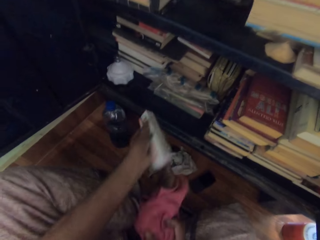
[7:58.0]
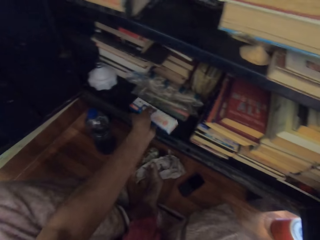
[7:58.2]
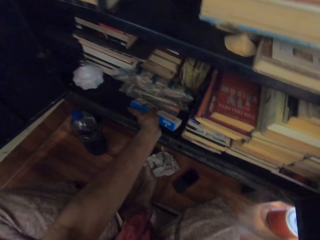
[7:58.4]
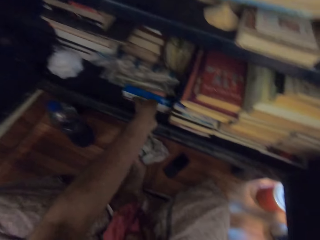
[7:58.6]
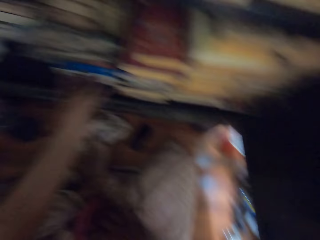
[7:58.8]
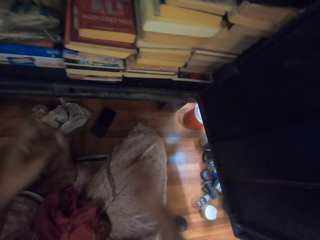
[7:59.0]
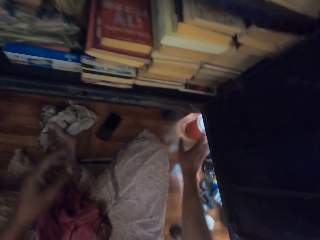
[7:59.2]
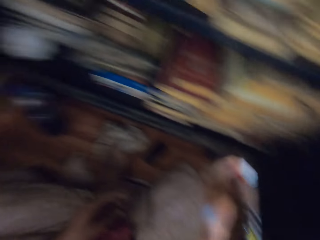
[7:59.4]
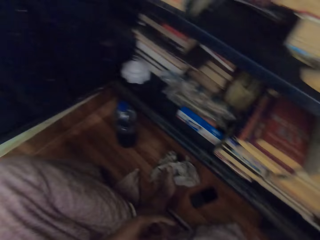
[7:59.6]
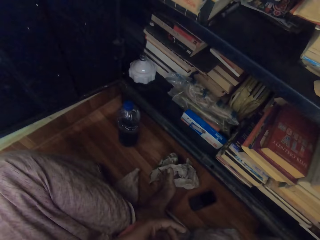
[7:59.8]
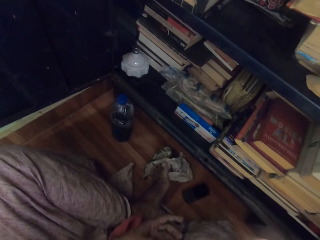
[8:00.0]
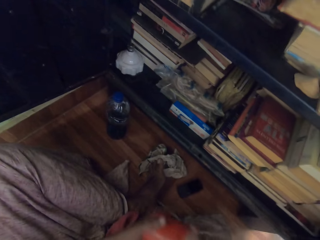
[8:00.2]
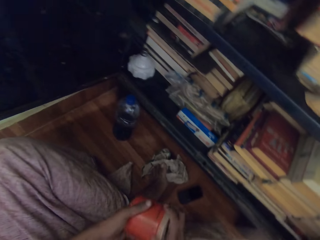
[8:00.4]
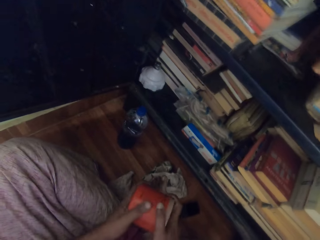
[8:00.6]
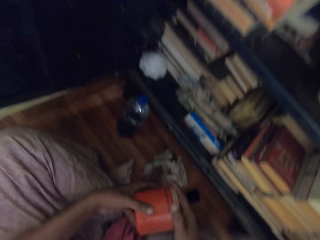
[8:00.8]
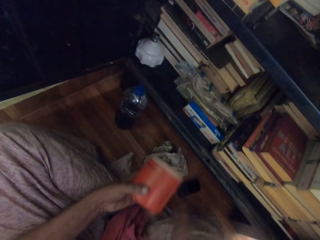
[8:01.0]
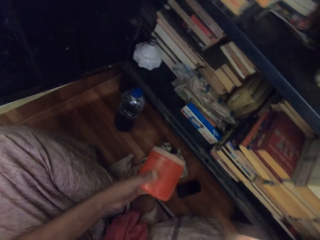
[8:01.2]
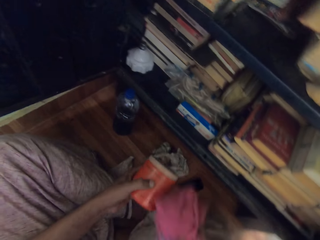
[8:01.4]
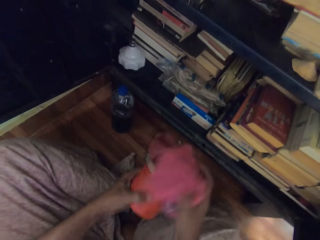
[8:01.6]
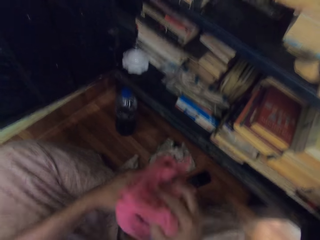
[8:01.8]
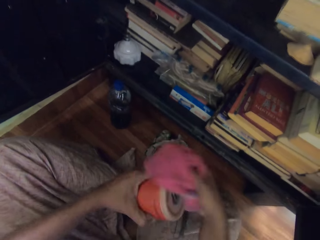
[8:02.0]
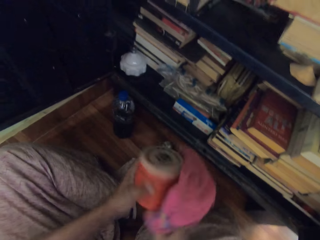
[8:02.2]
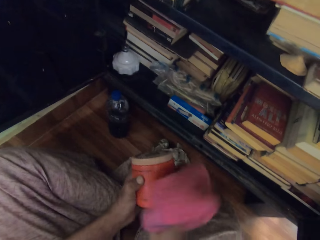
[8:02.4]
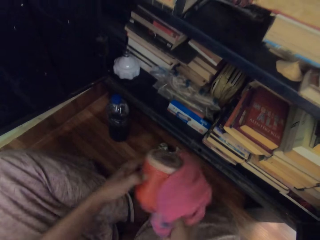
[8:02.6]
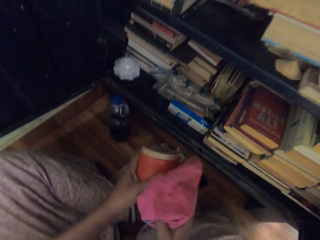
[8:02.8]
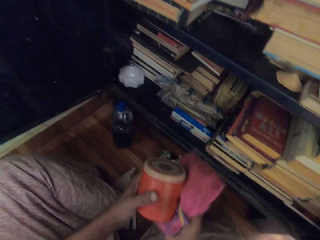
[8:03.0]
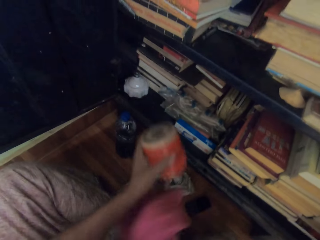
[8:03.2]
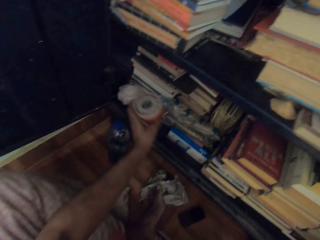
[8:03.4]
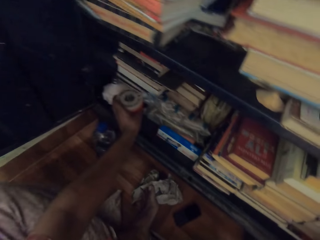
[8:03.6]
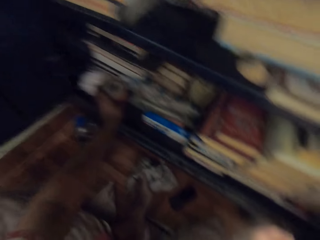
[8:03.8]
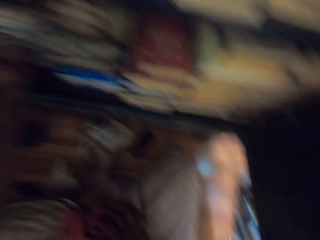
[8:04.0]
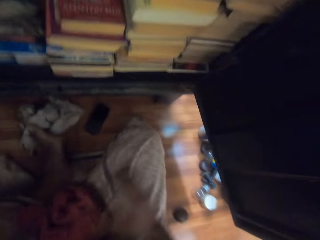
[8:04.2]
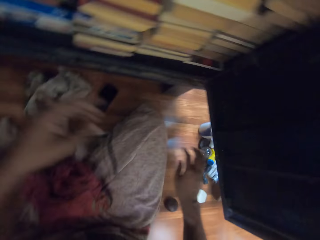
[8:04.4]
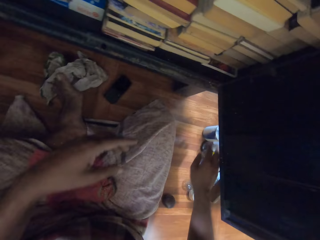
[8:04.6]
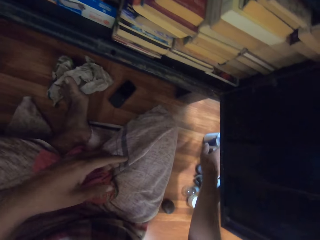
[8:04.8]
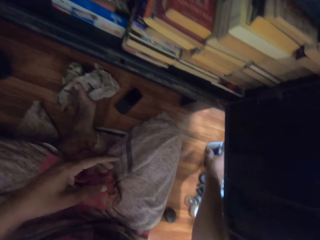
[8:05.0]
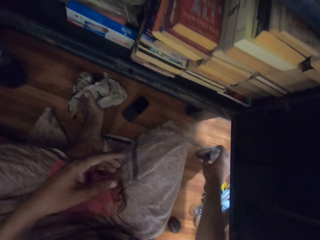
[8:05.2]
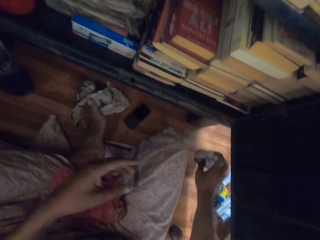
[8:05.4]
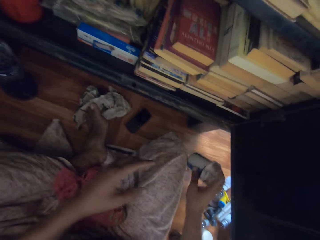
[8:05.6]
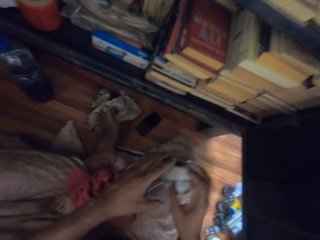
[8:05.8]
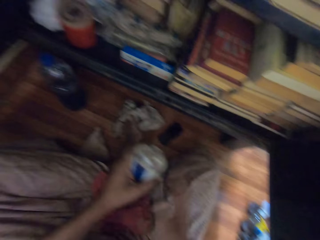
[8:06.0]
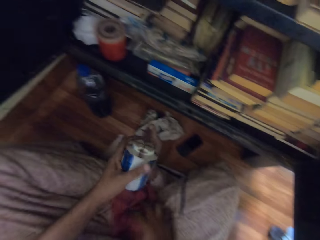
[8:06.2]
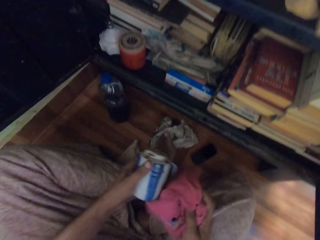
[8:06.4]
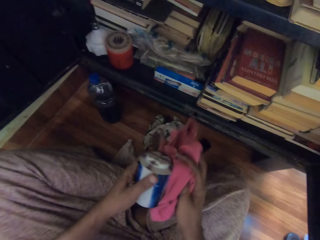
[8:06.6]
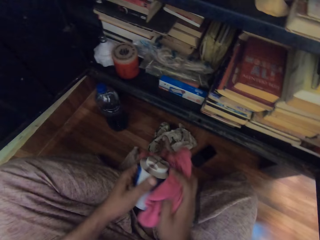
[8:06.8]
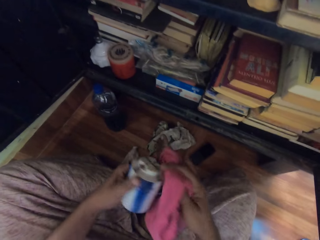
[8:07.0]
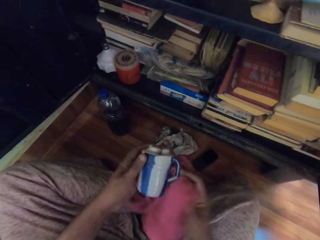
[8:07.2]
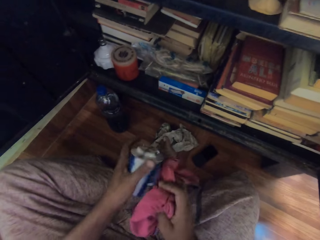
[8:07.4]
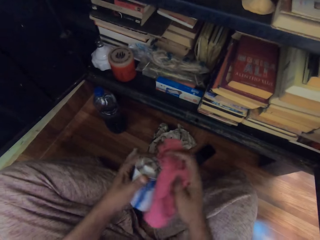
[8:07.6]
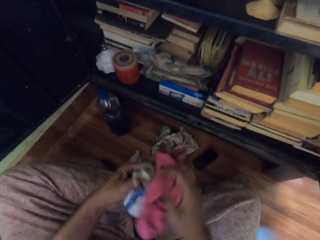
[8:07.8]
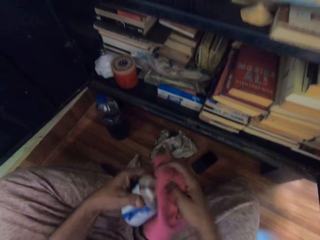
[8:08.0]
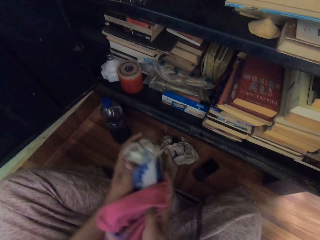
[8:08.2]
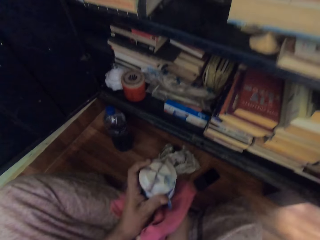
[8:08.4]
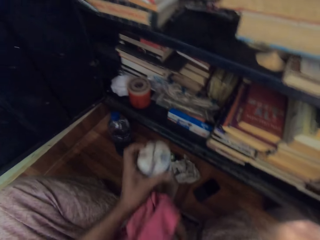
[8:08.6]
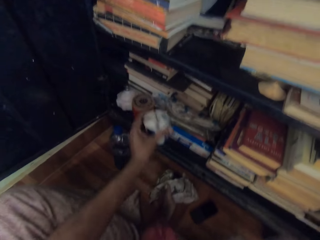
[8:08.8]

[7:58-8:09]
The camera wearer places the bulb pack in the bottom of the bookshelf with his left hand. He picks a container from the floor with his right hand. He holds the container with both hands. He picks the rag from the floor with his right hand. He cleans the container with the rag in his right hand. He places the container in the bottom of the bookshelf with his left hand. He picks a container from the floor with his right hand. He passes the container to his left hand with his right hand. He picks the rag from the floor with his right hand. He cleans the container with the rag in his right hand.

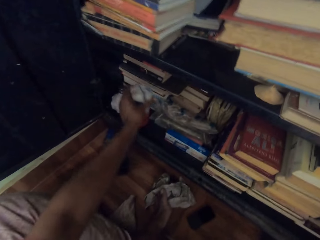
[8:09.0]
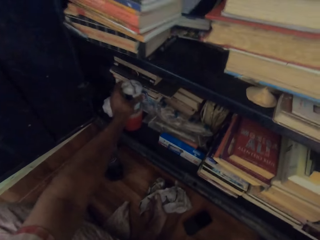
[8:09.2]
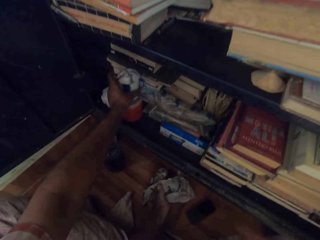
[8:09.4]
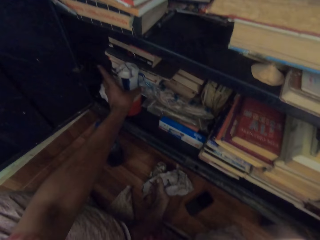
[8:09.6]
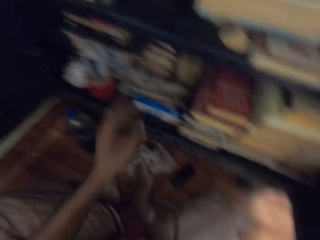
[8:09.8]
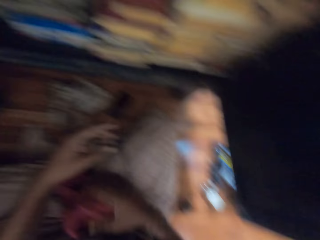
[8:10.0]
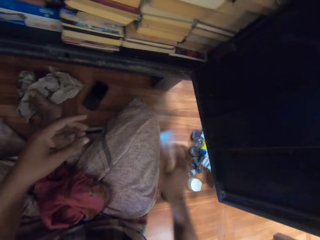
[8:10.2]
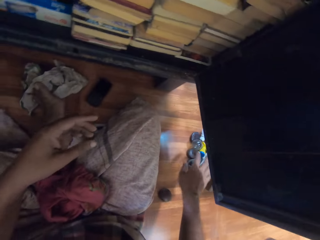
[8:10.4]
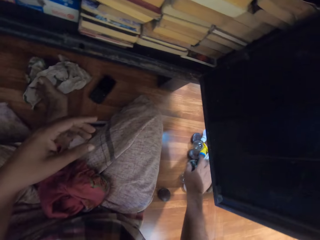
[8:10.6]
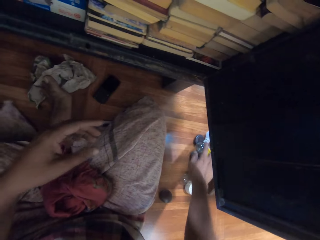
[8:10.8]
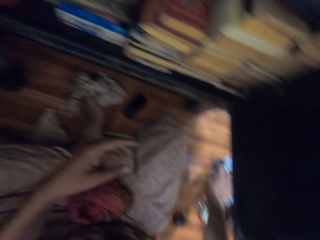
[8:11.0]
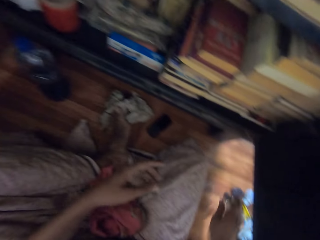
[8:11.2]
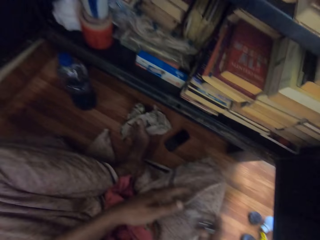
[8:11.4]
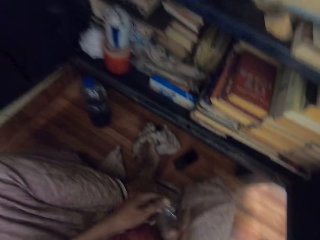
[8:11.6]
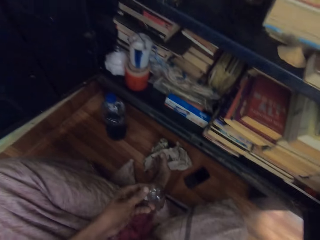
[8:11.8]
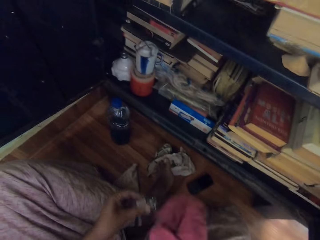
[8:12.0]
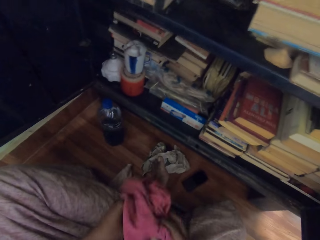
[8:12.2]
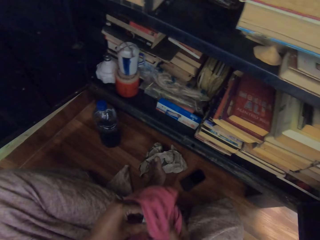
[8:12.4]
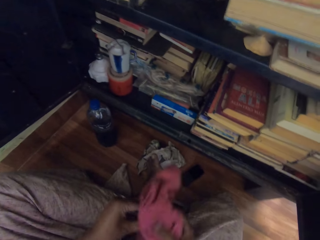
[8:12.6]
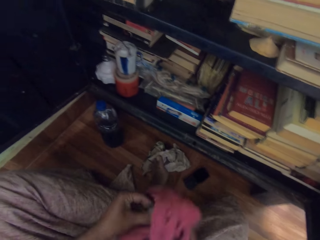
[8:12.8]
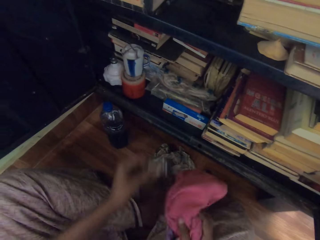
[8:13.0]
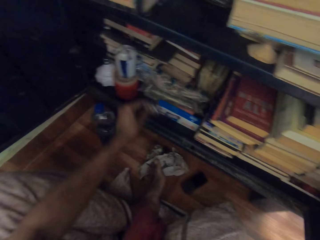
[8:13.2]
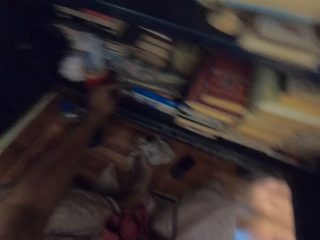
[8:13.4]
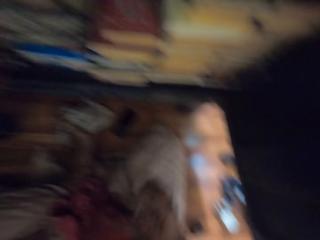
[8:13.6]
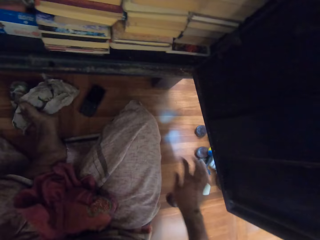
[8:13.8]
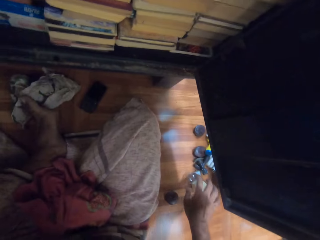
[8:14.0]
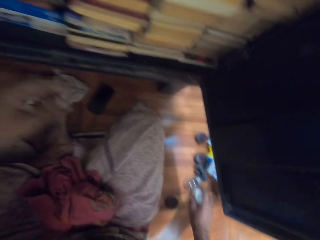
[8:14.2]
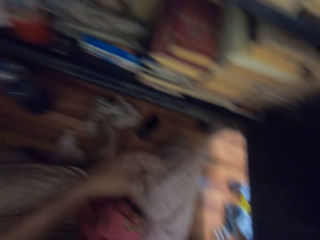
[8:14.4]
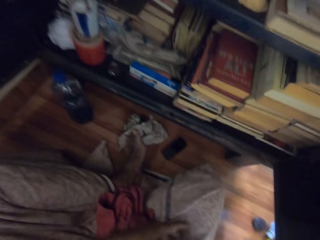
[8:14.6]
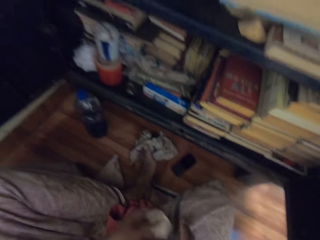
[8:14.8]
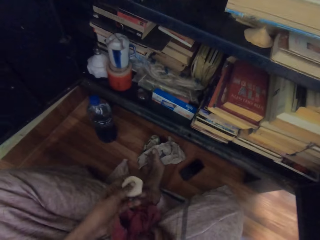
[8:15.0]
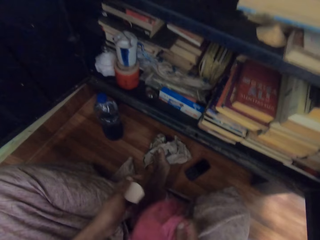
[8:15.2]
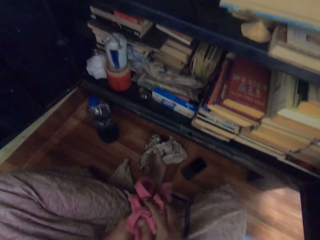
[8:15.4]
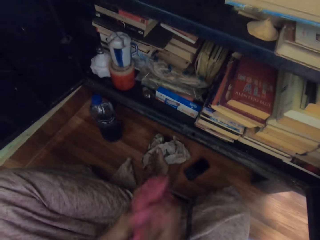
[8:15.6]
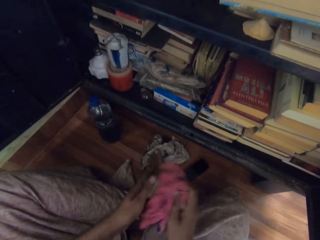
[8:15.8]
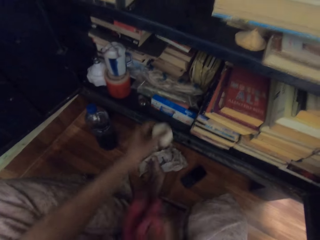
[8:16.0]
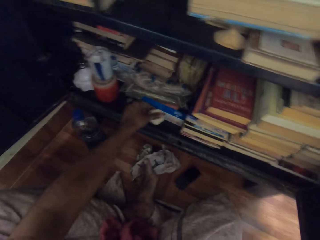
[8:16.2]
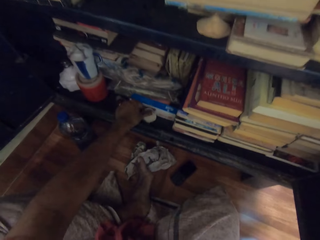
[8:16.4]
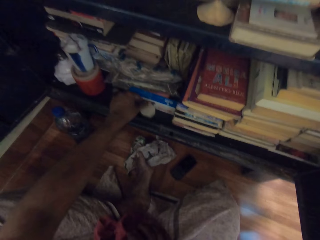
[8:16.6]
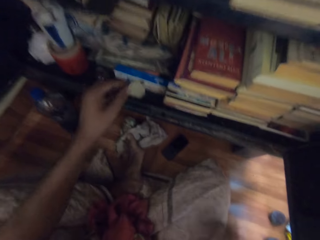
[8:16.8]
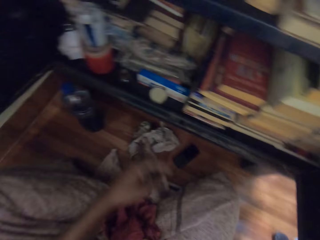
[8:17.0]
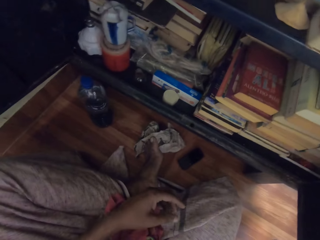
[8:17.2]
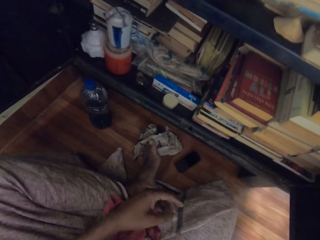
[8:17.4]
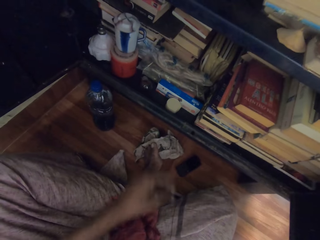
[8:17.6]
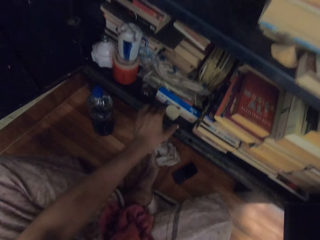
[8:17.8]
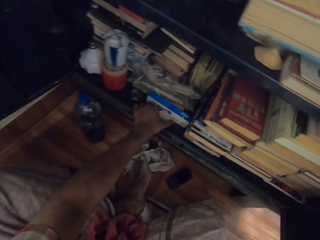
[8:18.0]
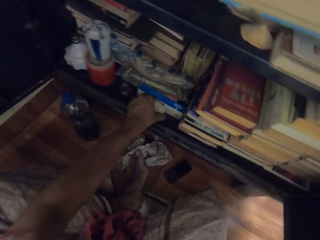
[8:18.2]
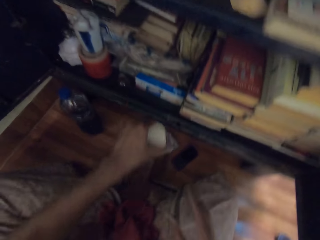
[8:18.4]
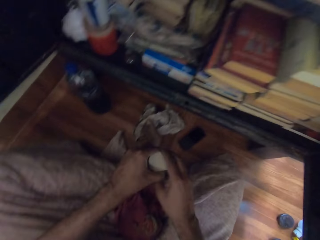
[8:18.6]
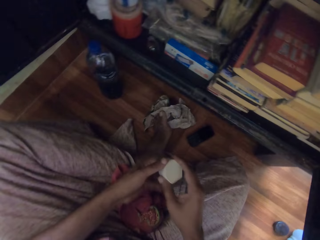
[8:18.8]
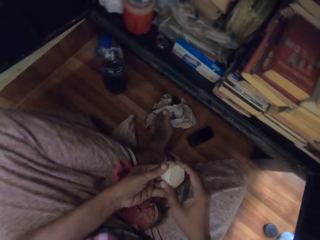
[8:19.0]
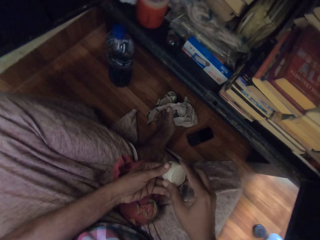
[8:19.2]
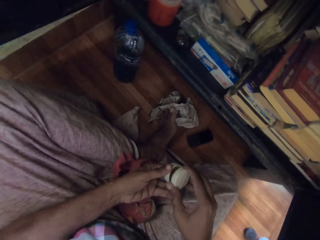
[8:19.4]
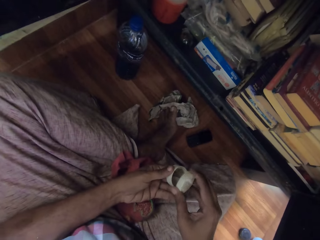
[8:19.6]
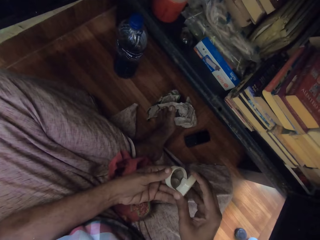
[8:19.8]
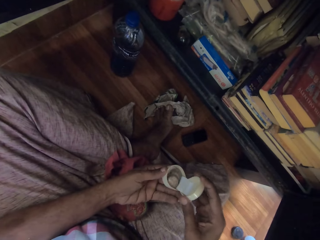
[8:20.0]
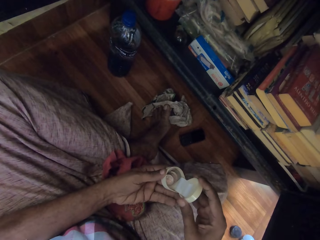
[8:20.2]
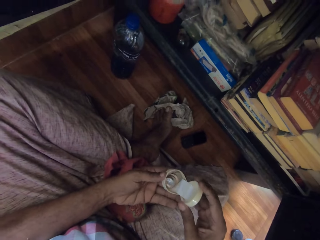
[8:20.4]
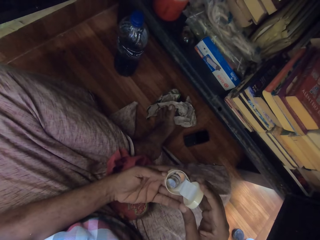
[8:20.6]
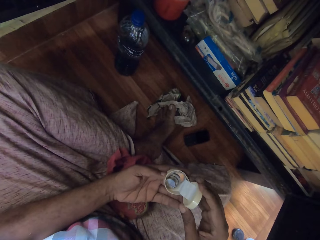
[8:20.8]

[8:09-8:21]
The camera wearer wipes the container with the cloth in his right hand. He places the container in the bottom of the bookshelf with his left hand. He picks a glass cup from the floor with his right hand. He passes the glass cup to his left hand. He picks the rag from the floor with his right hand. He cleans the glass cup with the rag in his right hand. He places the glass cup in the bottom of the bookshelf with his right hand. He picks a container from the floor with his right hand. He passes the container to his left hand with his right hand. He looks down. He picks the rag from his lap with his right hand. He cleans the container with the rag in his right hand. He drops the container in the bottom of the bookshelf with his left hand. He picks the container from the bottom of the bookshelf with his left hand. He opens the container with both hands.
